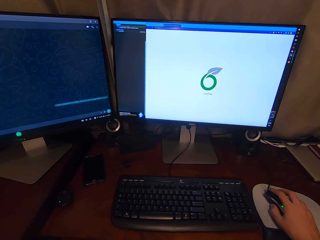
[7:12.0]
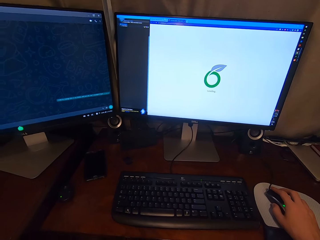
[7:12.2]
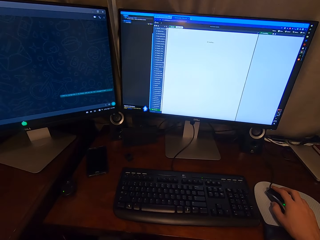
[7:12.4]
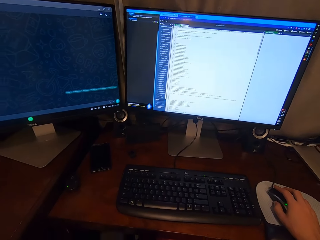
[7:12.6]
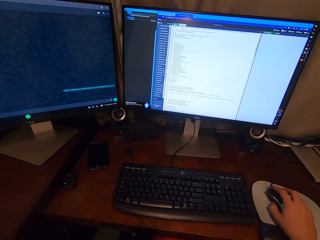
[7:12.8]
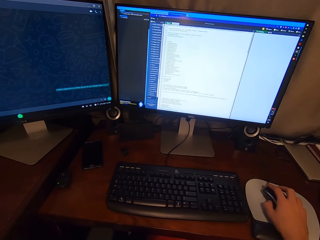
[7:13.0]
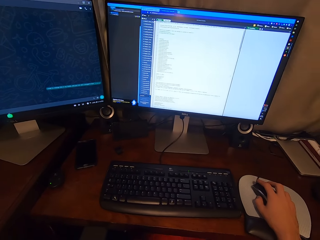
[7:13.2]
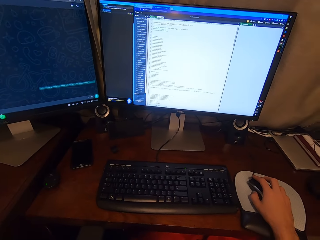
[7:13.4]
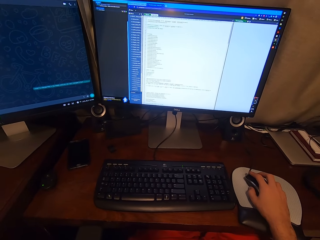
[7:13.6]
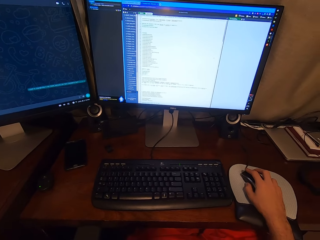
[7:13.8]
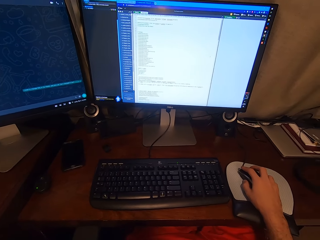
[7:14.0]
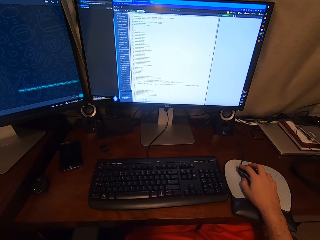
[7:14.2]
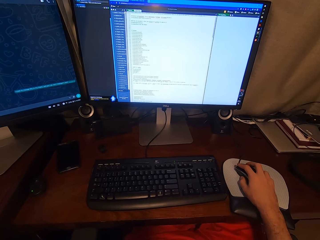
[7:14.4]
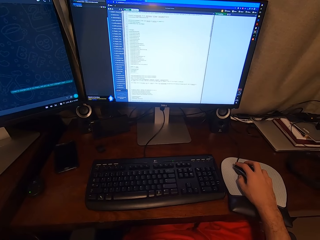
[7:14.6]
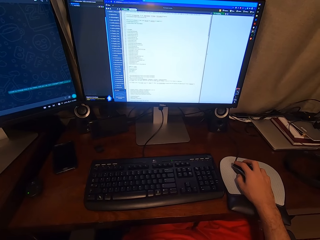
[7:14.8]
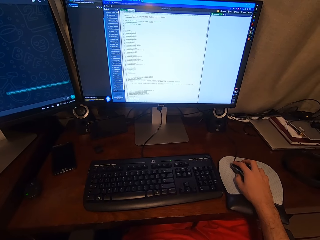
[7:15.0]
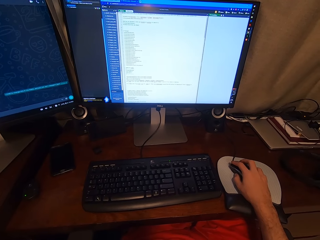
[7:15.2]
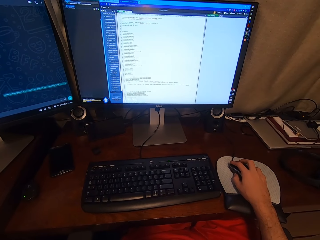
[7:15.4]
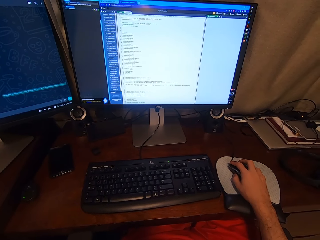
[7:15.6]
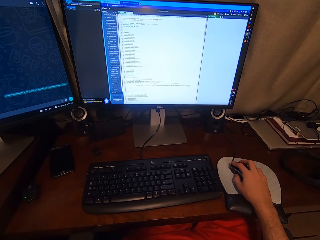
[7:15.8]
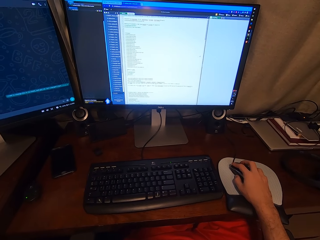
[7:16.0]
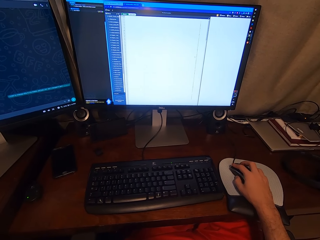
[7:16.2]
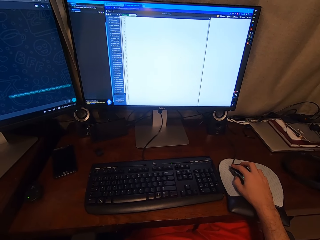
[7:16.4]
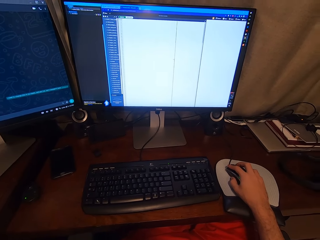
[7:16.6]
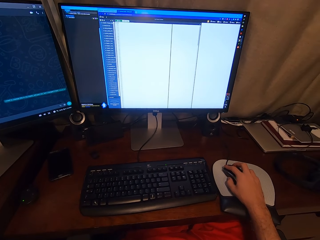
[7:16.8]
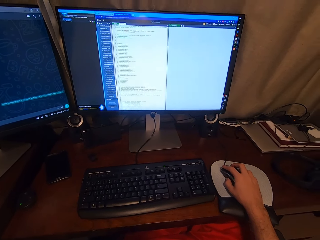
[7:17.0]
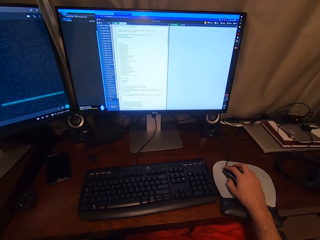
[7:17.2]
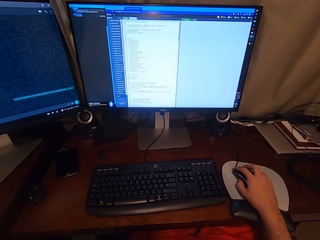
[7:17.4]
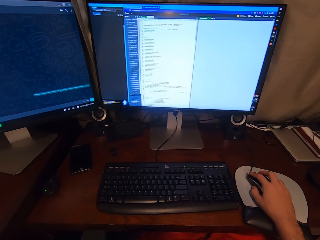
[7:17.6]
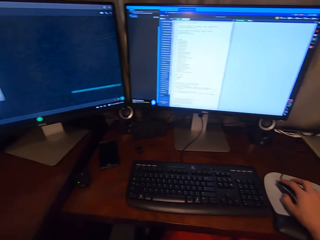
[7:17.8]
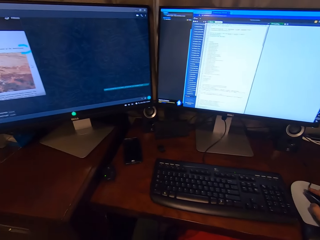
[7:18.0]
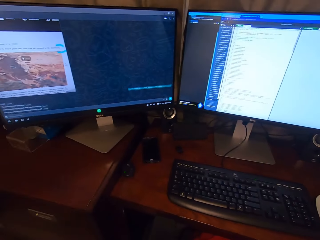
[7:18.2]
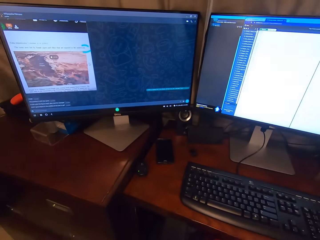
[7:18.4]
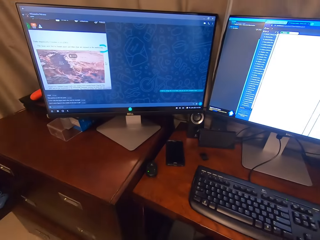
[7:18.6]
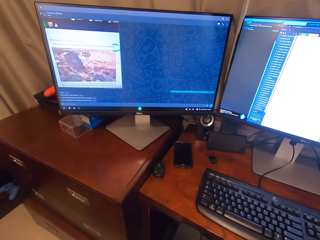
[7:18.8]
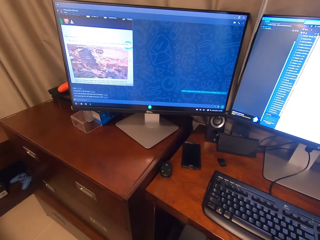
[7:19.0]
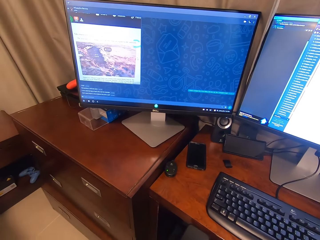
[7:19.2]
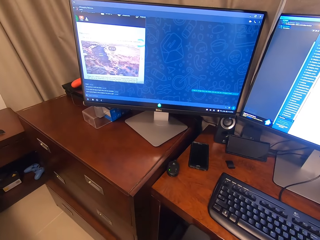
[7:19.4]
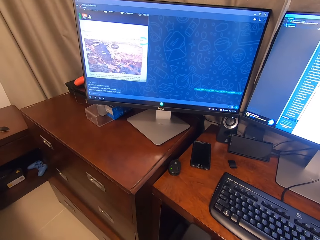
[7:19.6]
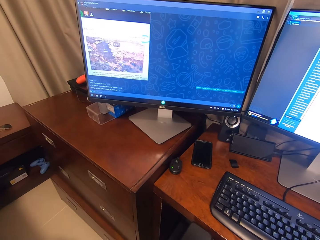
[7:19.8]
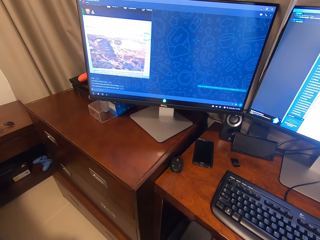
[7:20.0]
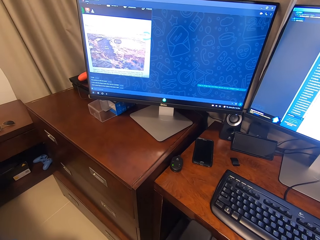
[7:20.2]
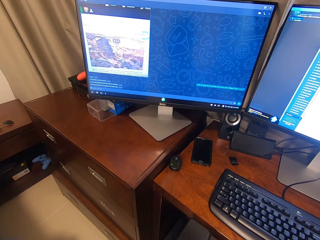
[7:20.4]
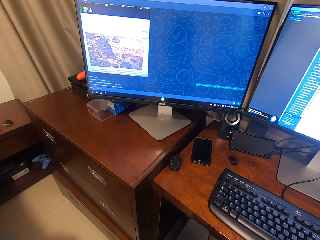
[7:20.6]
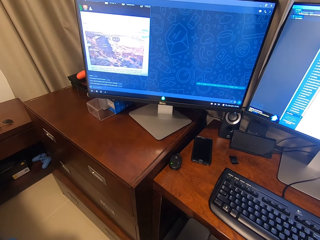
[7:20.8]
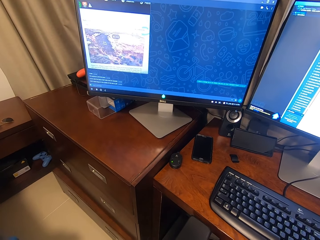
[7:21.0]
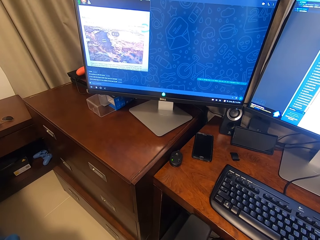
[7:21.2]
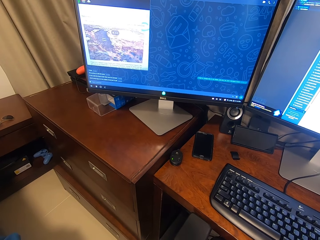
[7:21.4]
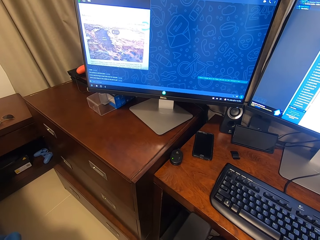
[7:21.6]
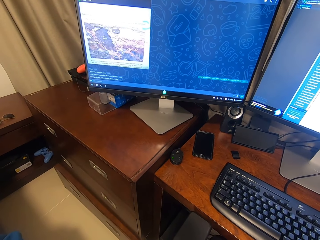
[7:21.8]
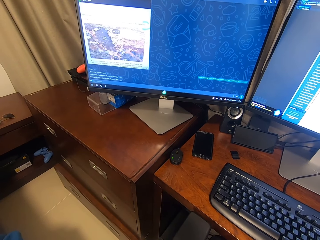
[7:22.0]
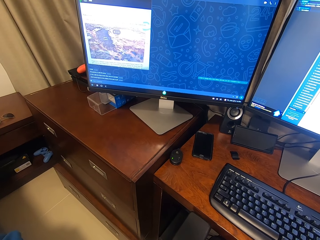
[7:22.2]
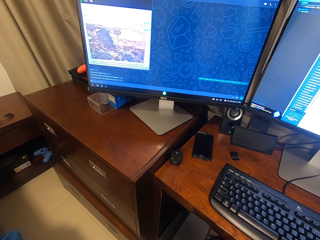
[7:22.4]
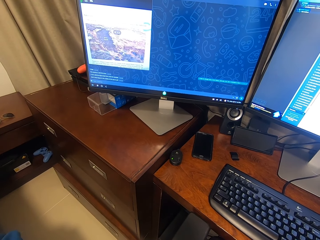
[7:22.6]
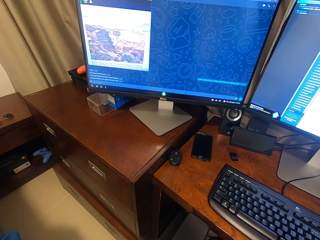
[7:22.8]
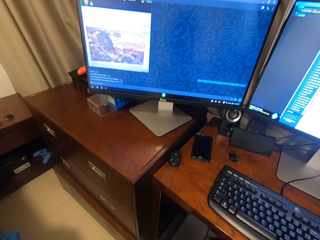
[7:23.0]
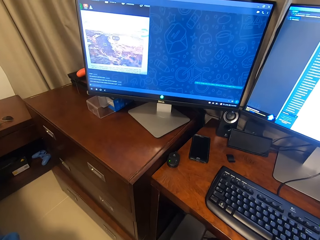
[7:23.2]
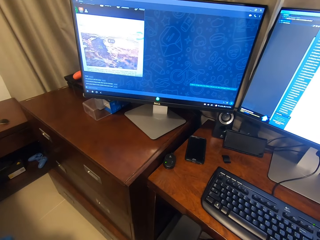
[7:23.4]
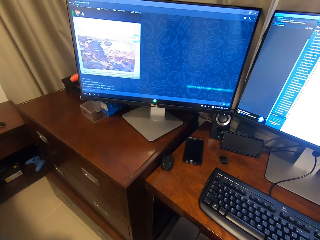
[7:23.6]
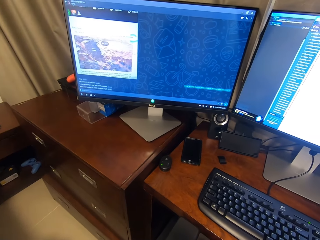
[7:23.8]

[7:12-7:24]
The camera wearer looks at the other computer.

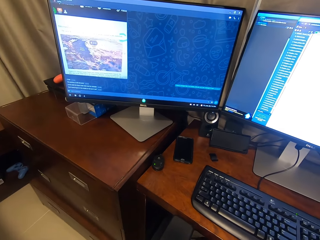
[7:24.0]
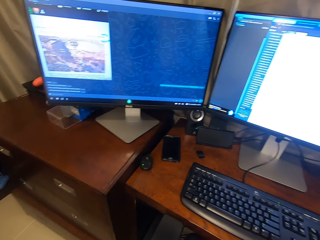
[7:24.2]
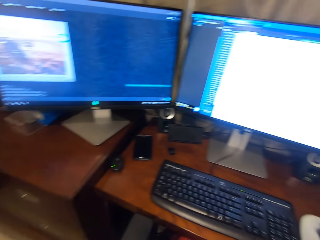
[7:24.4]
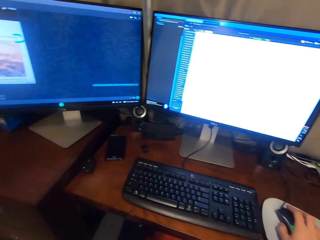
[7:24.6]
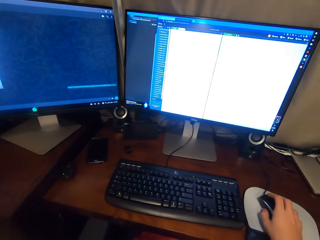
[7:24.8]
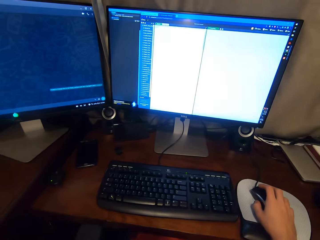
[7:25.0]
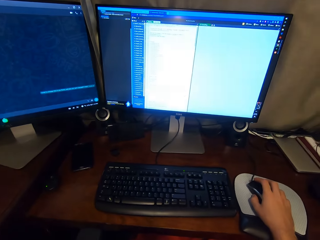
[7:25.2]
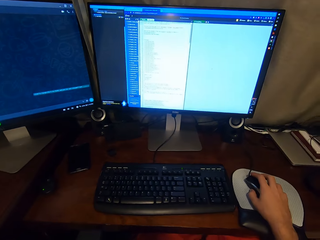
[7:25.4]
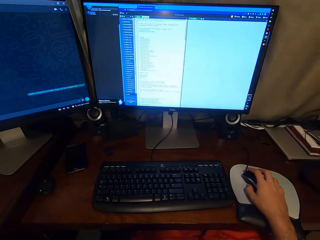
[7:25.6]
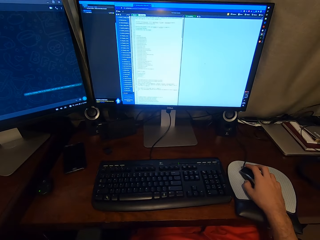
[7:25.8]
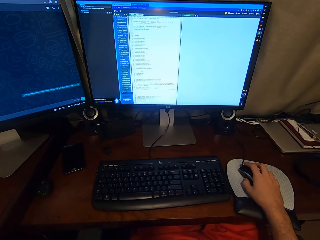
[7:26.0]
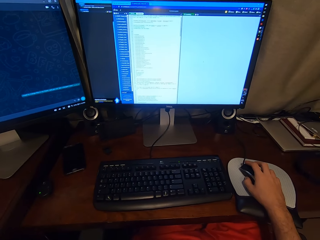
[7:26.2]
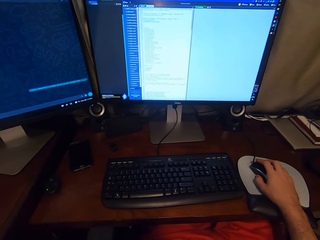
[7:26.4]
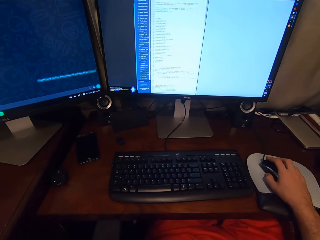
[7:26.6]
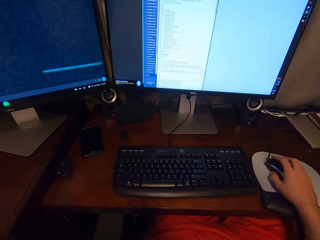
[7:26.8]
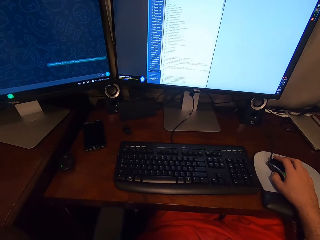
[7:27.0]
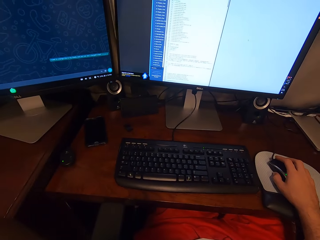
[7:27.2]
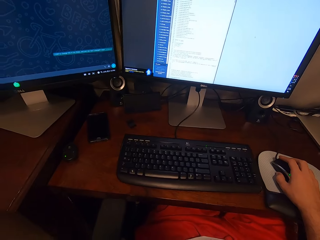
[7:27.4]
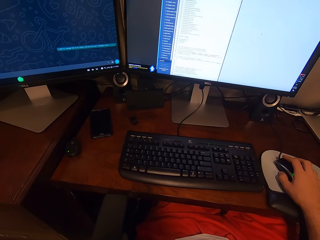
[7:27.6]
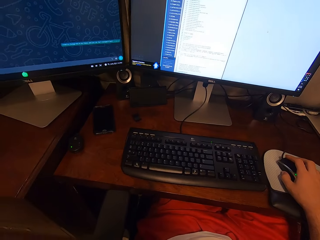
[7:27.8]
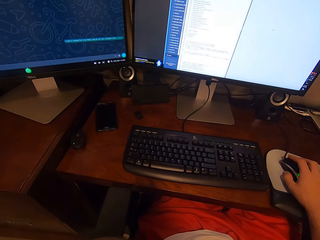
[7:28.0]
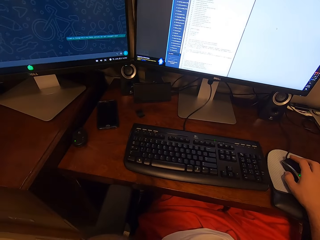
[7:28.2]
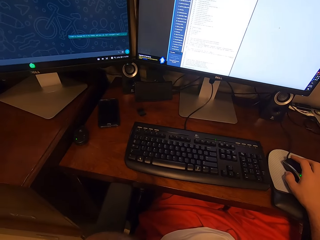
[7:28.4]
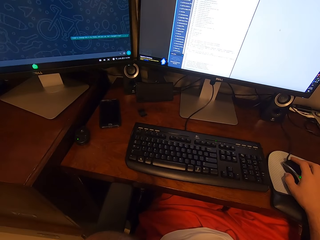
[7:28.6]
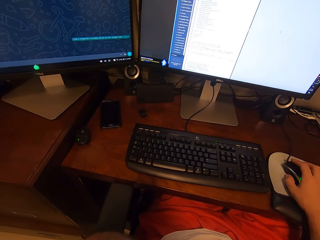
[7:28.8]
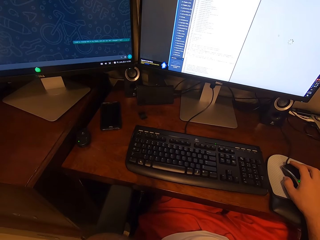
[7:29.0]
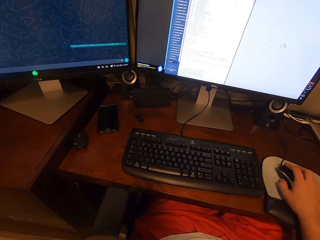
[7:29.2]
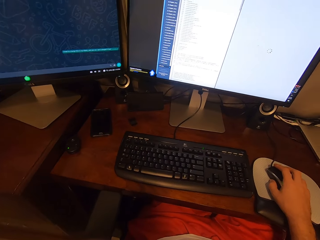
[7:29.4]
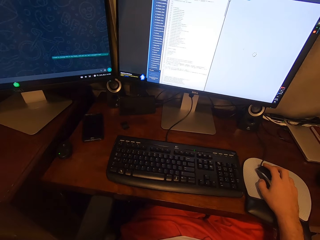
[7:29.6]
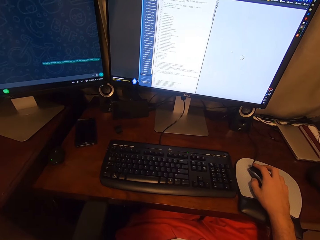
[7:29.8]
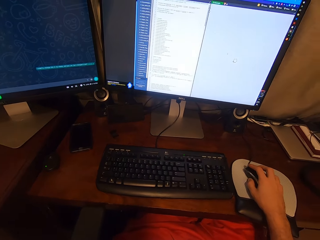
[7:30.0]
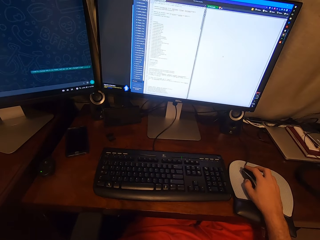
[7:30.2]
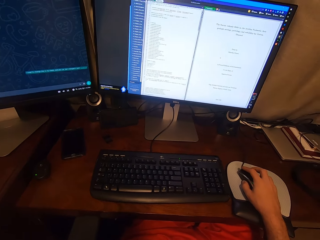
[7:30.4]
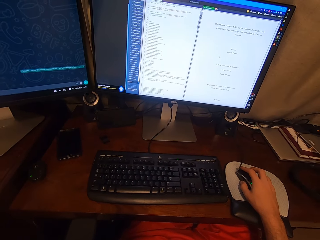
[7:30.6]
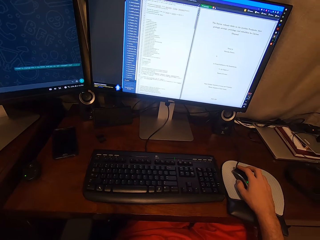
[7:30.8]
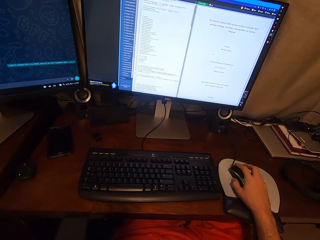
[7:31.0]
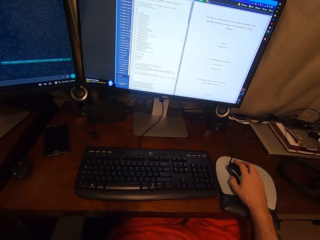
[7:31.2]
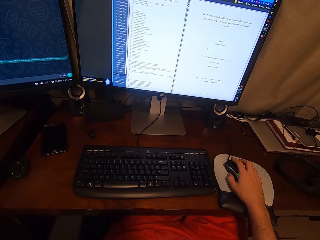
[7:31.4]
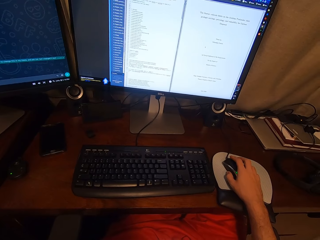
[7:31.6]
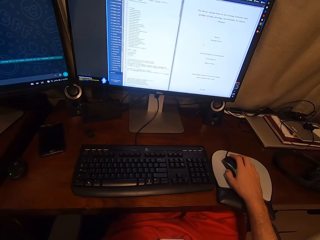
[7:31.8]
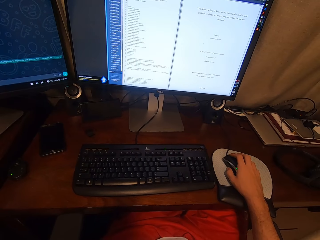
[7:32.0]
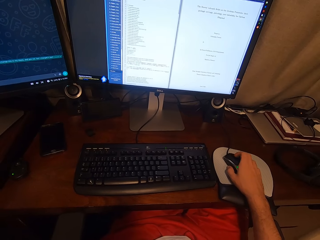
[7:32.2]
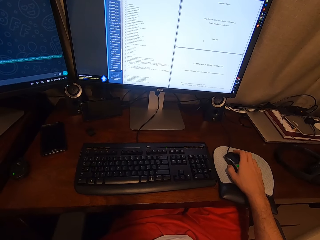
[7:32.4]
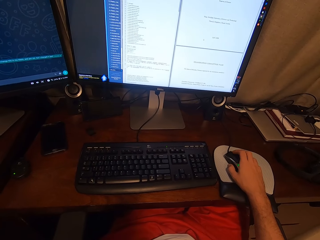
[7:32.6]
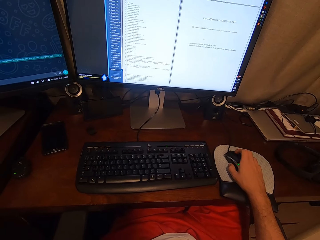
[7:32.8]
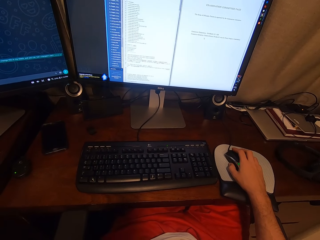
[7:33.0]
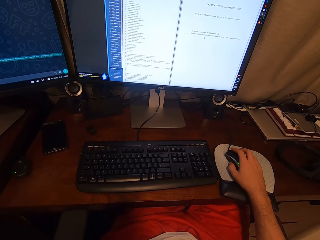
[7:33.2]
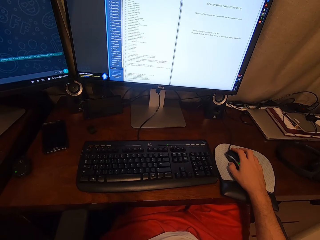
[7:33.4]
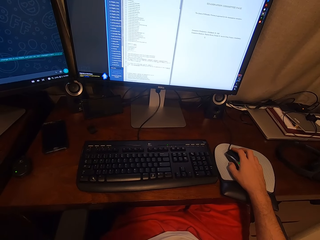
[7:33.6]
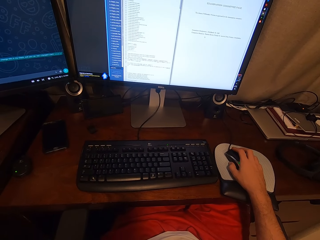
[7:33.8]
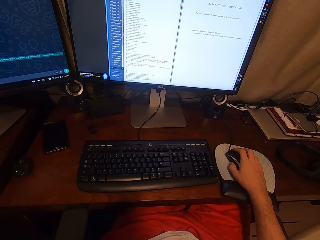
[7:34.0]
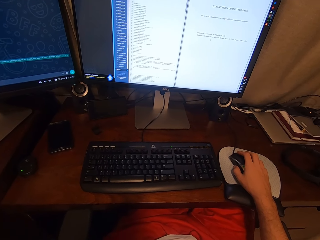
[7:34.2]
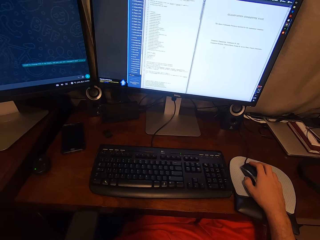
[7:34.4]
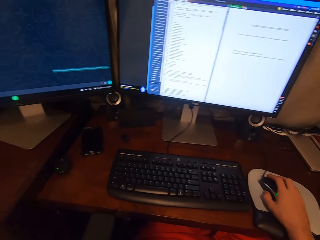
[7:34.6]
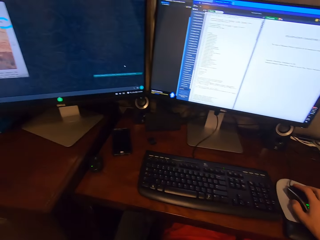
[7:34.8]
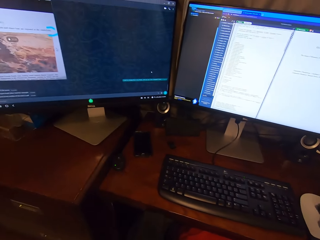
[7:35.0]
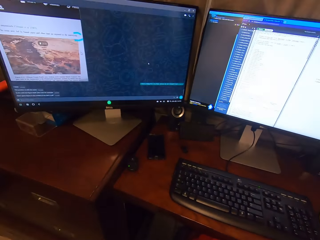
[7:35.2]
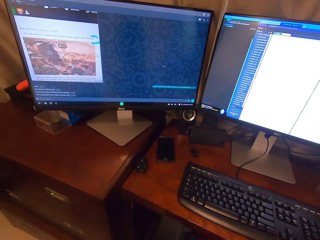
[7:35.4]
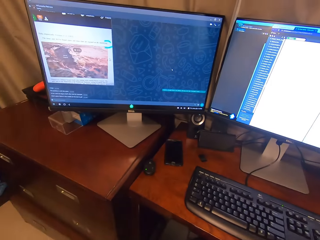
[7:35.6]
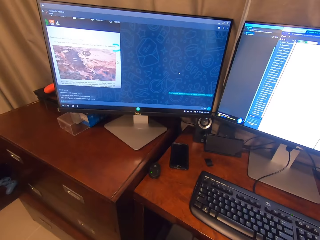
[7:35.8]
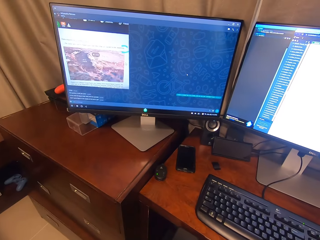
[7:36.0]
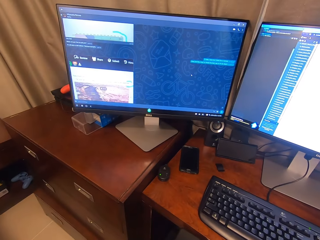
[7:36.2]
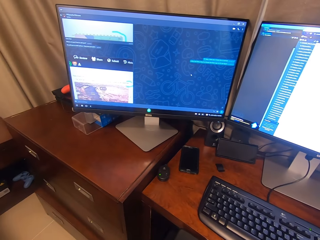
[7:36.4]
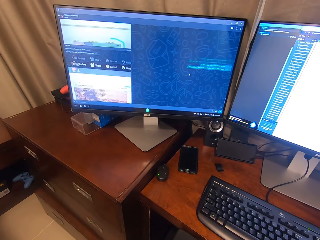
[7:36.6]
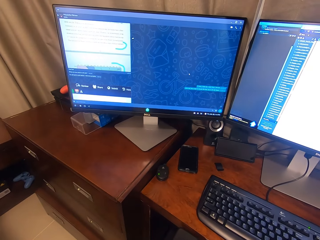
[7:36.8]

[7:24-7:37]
The camera wearer looks at the Overleaf site. They scroll down at the Overleaf site. They scroll down on the other computer.
